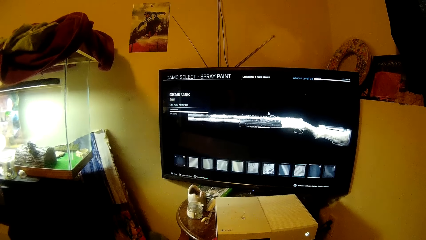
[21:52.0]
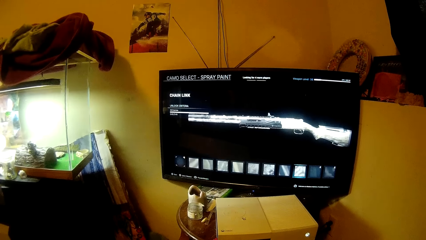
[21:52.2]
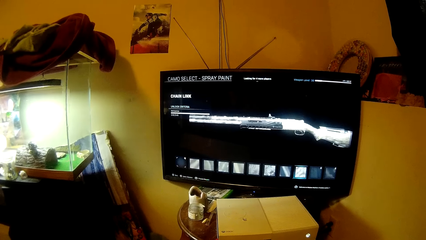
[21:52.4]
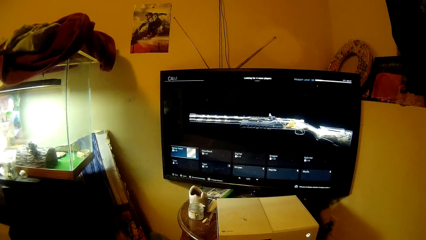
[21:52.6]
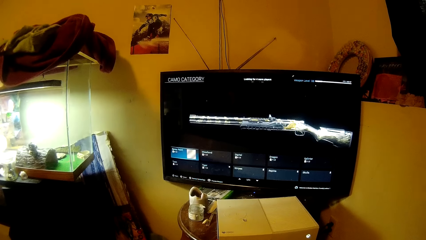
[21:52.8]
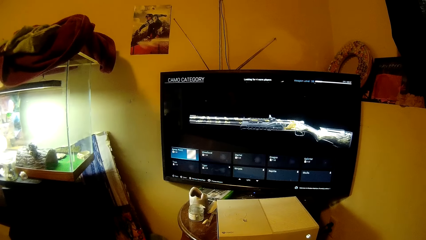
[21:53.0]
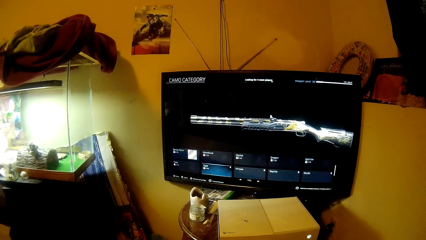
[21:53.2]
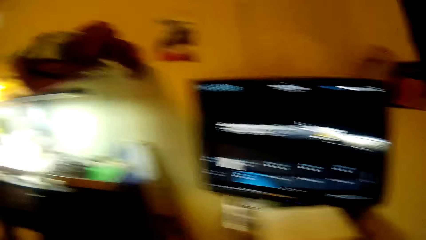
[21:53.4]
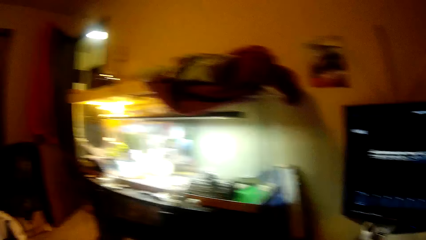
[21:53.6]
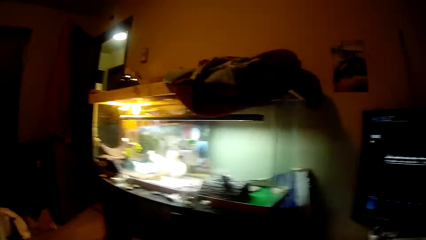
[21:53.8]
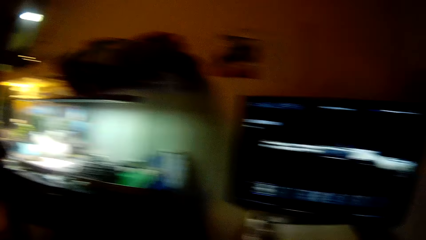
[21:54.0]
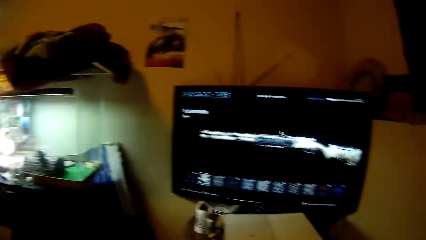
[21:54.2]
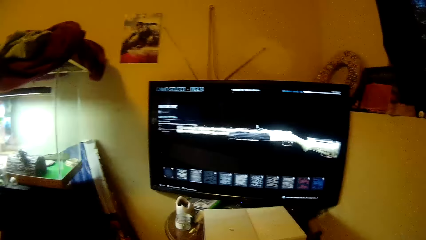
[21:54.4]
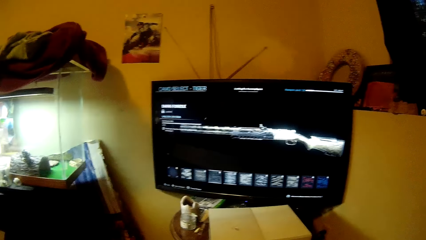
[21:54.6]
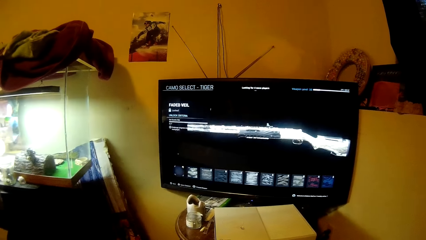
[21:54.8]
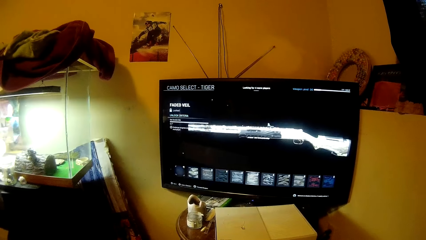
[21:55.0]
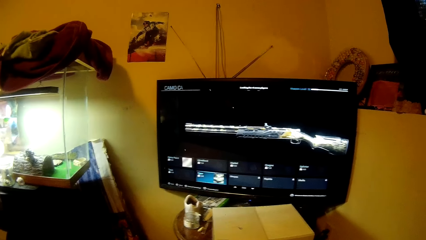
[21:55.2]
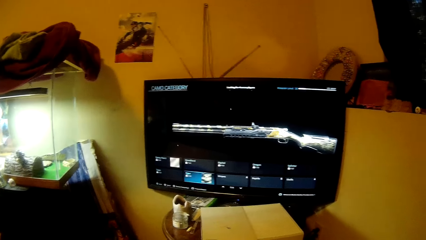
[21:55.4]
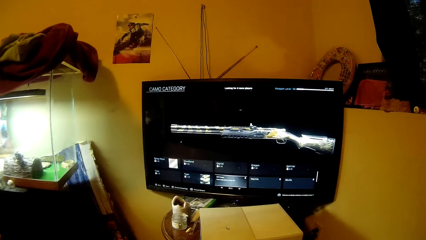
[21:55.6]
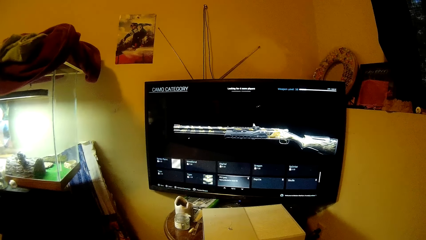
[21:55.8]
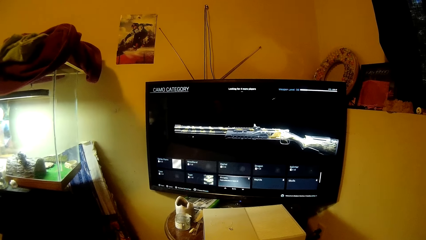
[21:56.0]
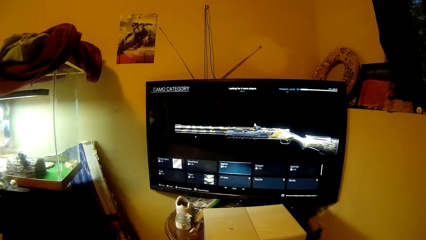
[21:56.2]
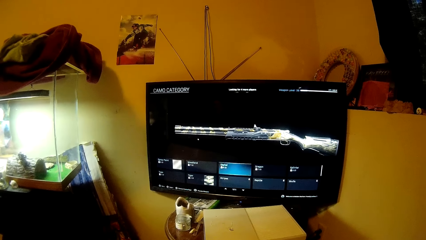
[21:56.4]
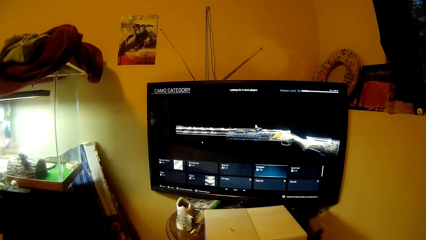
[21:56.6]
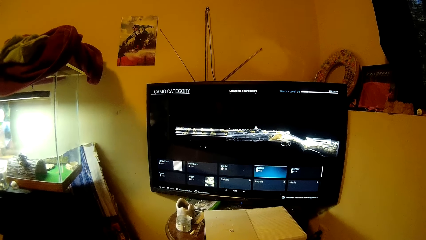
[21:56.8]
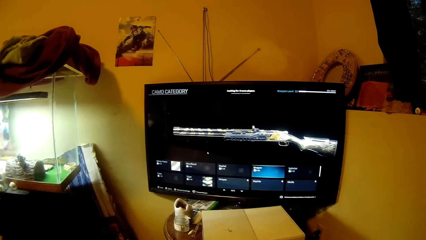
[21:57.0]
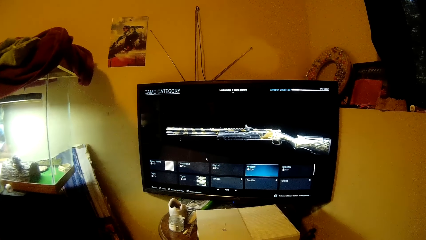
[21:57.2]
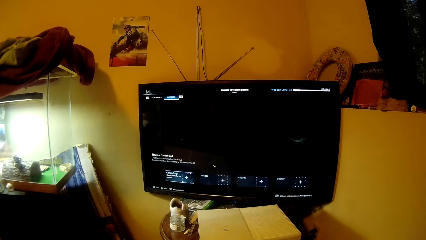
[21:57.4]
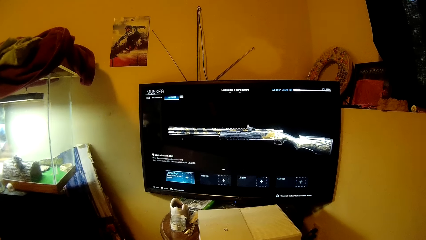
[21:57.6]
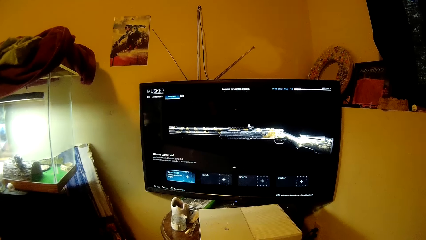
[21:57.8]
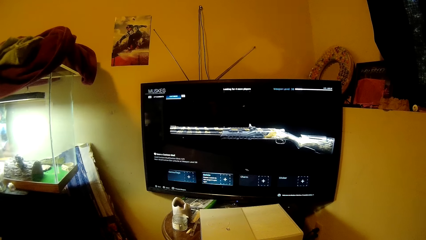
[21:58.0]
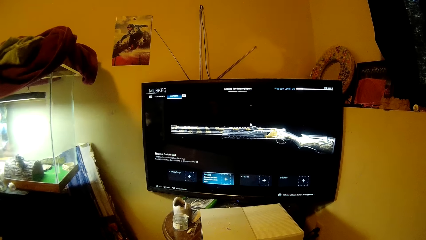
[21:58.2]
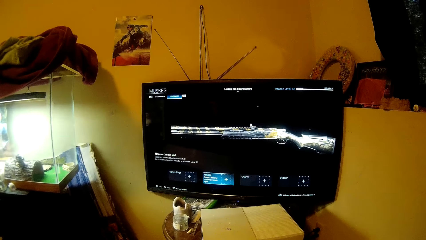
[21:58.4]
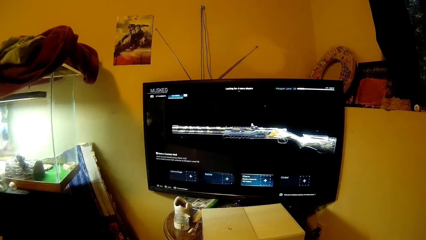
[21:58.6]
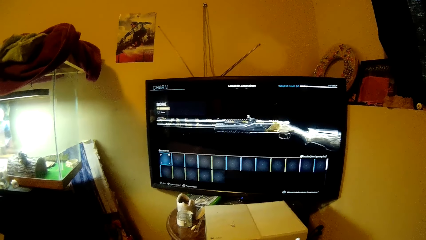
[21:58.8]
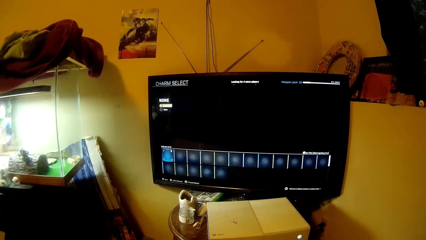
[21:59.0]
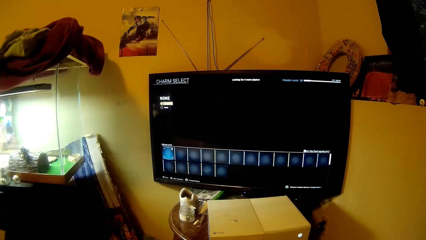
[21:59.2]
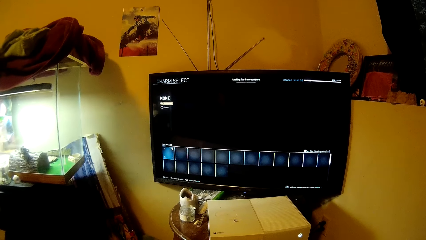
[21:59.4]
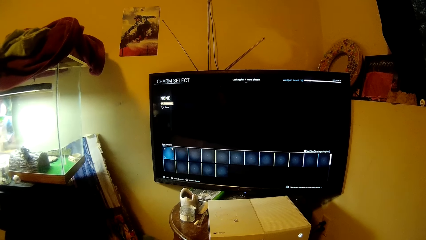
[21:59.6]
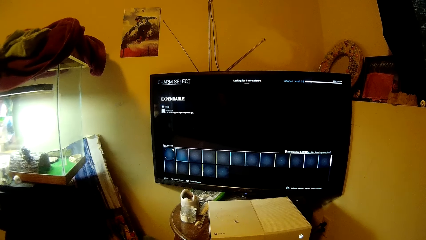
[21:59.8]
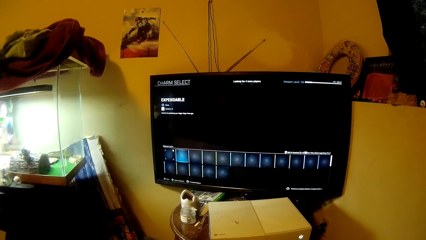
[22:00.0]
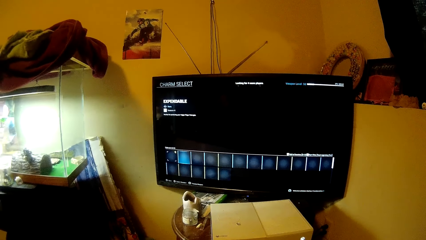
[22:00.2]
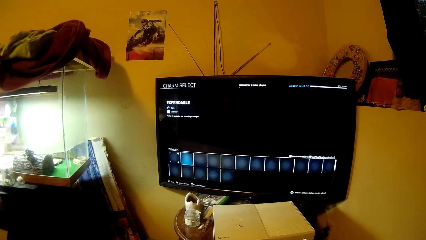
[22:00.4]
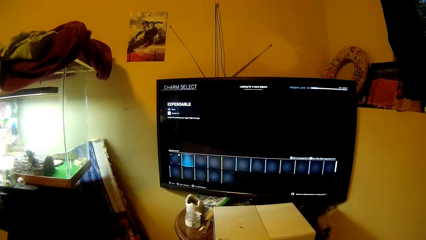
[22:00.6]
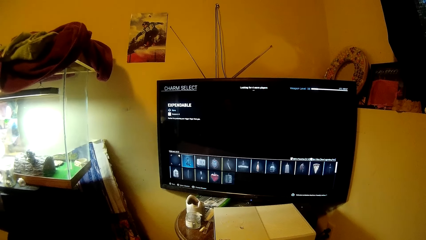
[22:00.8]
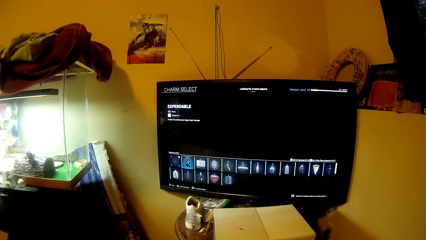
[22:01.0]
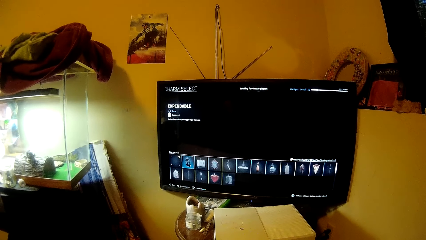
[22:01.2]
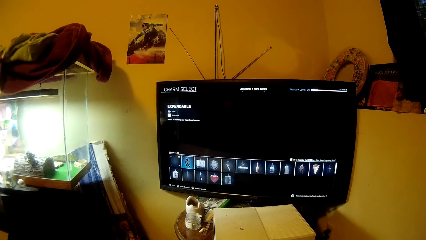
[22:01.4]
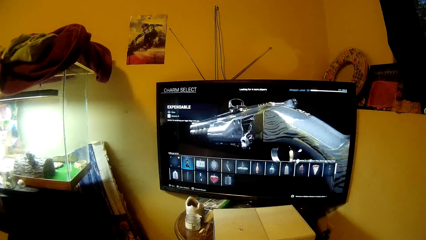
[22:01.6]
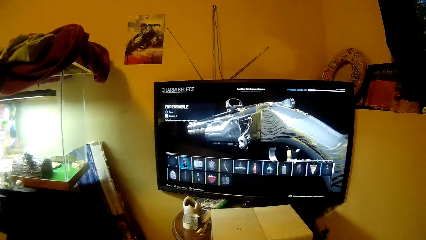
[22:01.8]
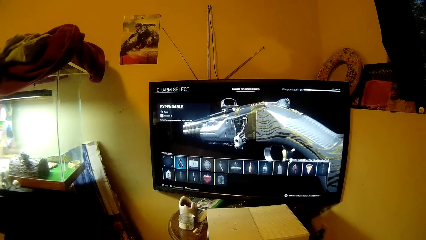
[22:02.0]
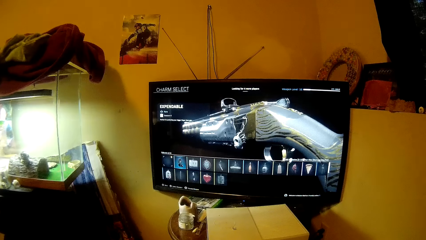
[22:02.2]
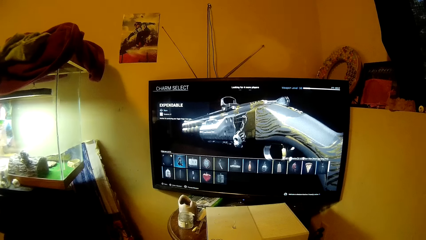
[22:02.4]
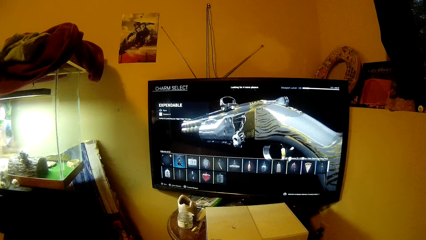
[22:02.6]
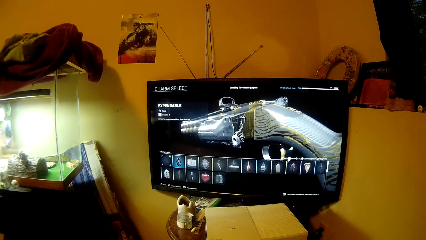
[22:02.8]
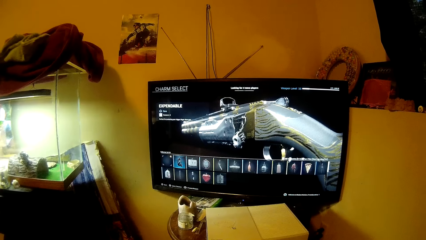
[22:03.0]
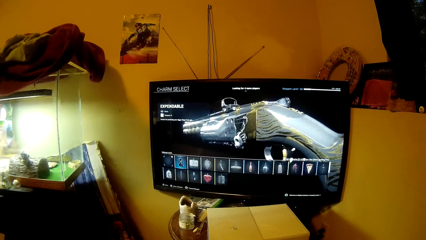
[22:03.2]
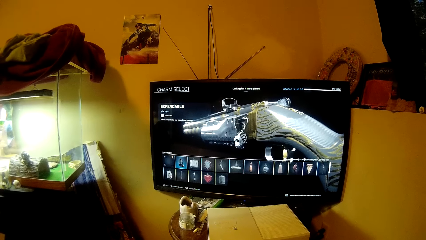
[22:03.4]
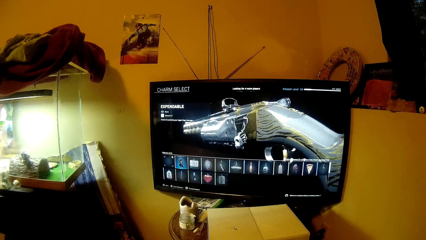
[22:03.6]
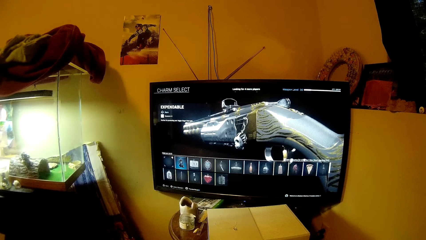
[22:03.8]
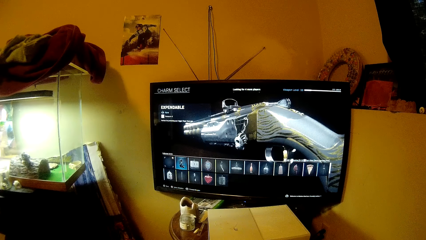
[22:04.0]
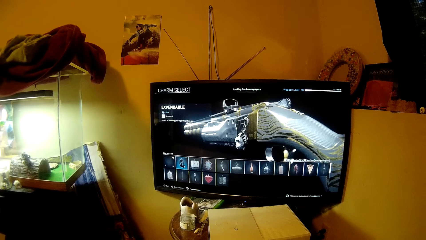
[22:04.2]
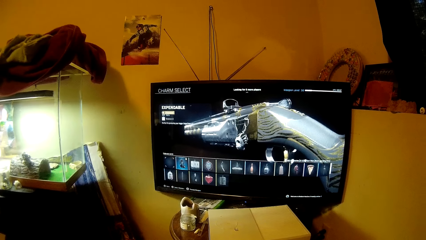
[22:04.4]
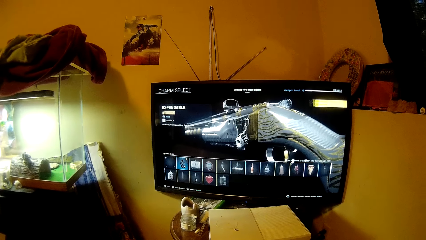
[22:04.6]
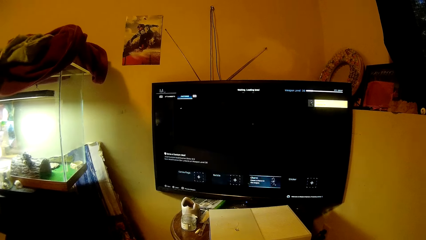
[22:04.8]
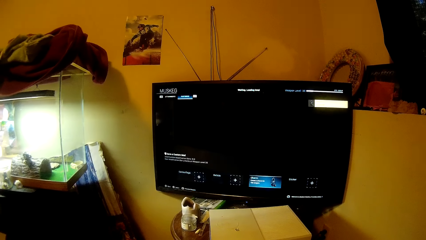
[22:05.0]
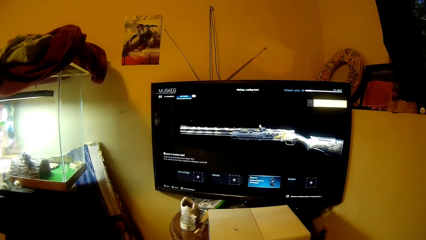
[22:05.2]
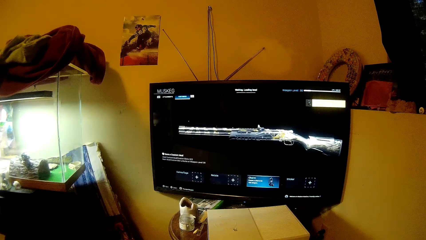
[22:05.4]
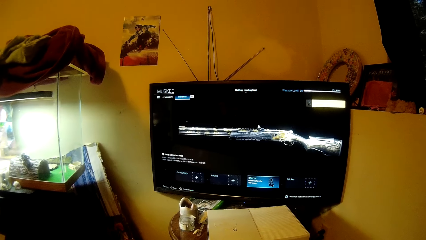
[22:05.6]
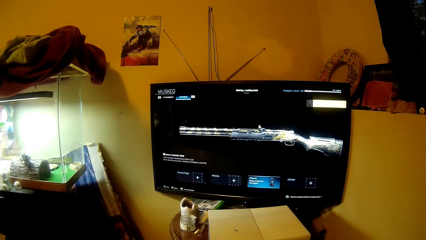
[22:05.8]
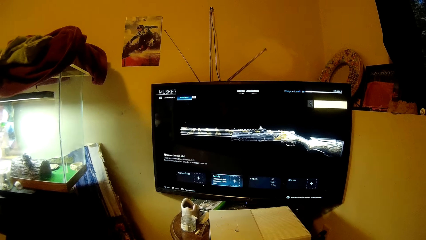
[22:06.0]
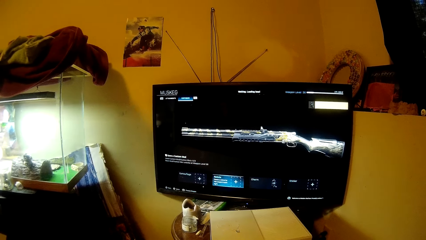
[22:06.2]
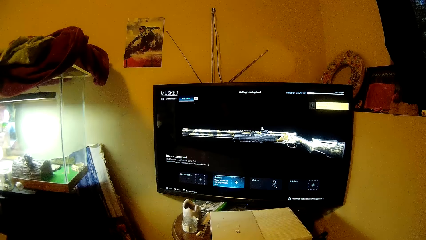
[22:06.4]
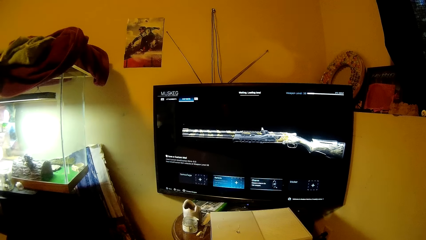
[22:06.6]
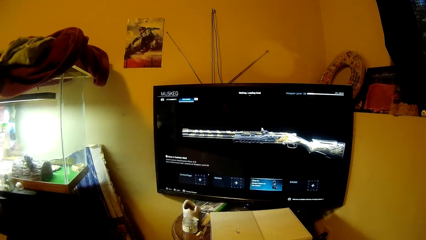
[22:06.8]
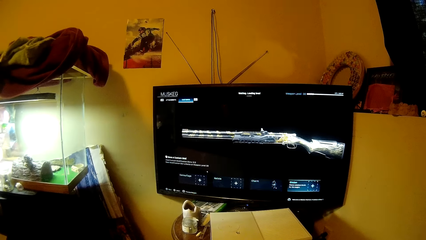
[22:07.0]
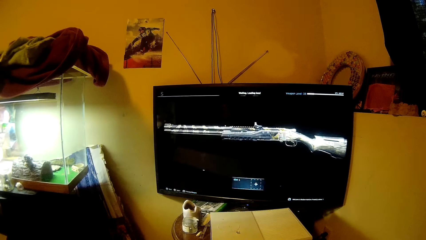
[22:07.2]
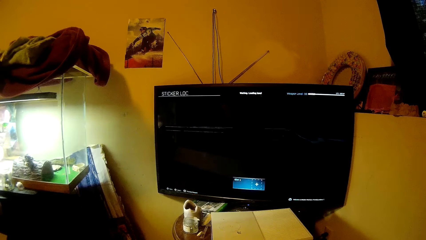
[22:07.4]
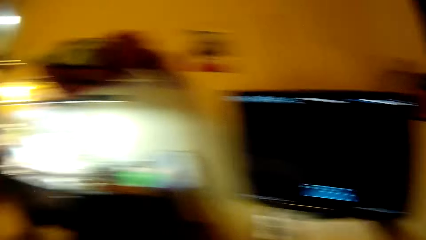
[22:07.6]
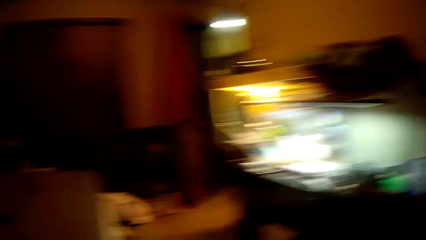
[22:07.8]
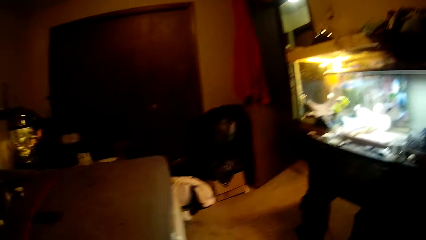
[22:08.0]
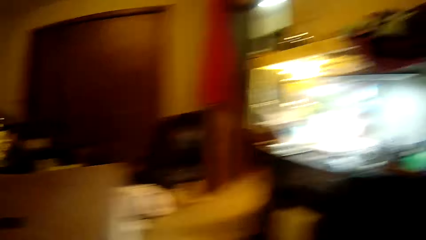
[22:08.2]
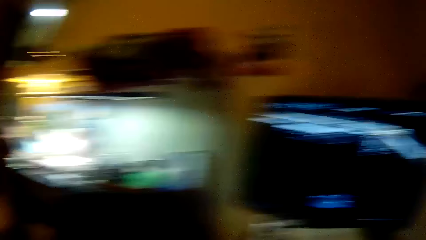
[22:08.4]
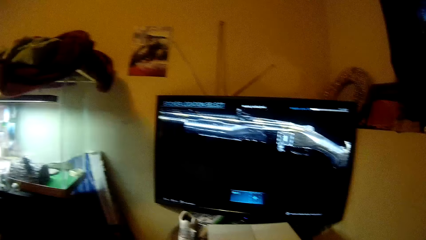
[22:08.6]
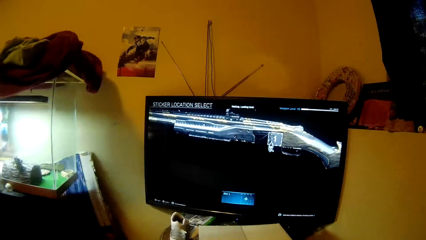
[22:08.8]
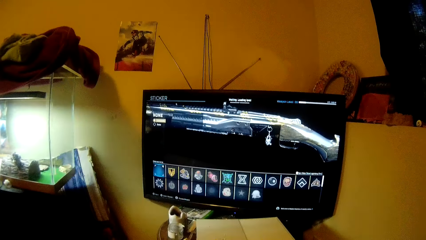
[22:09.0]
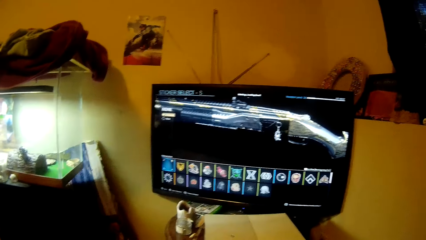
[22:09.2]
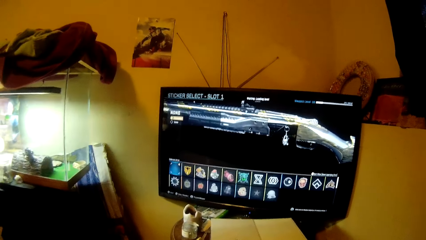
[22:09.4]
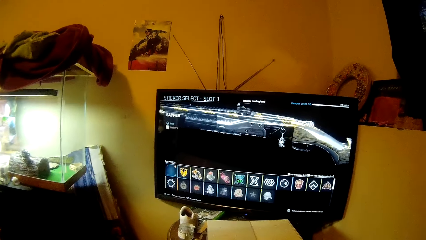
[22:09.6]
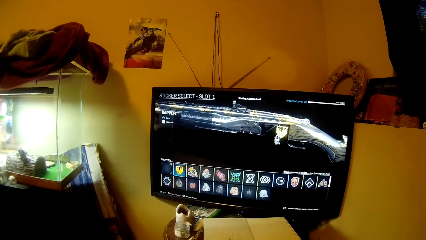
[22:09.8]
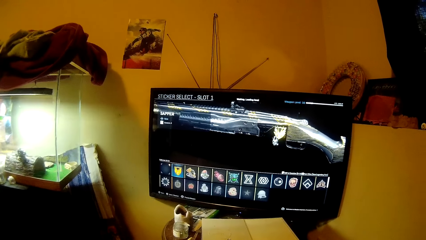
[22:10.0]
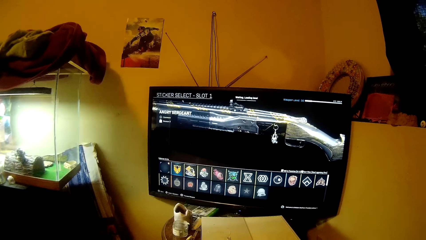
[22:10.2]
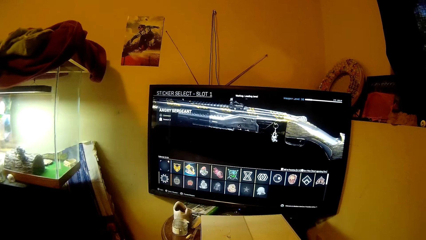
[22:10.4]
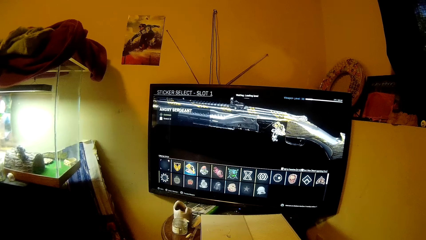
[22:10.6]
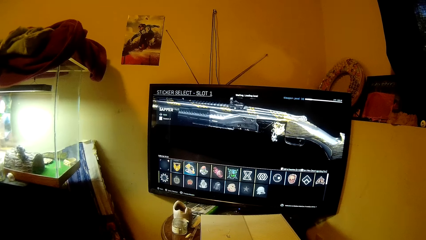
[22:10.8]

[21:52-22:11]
The camera wearer moves the camera around. They play a video game. They move the camera around.
